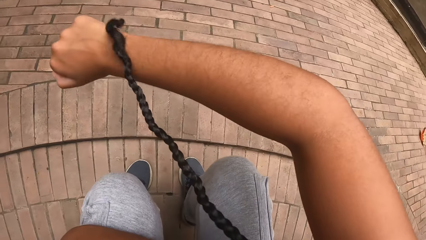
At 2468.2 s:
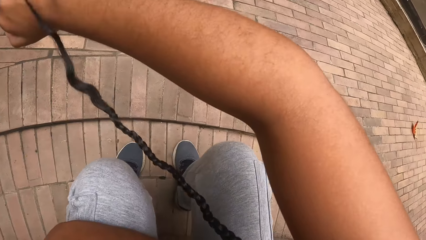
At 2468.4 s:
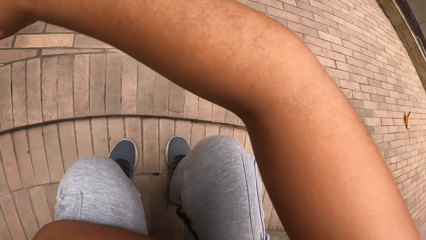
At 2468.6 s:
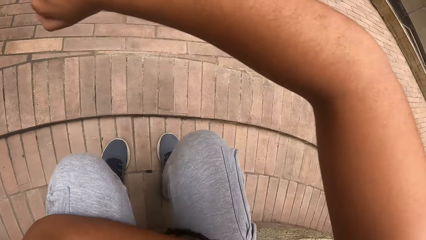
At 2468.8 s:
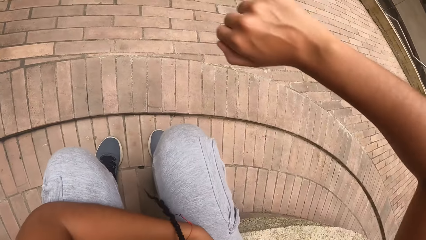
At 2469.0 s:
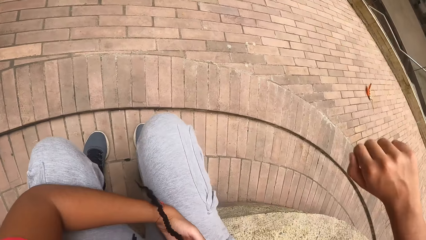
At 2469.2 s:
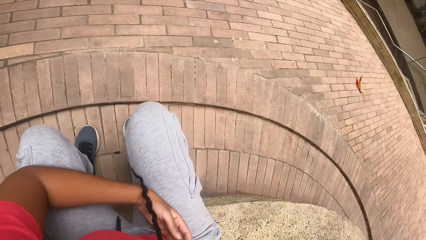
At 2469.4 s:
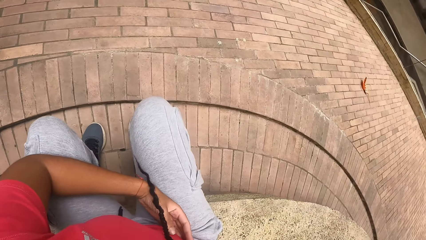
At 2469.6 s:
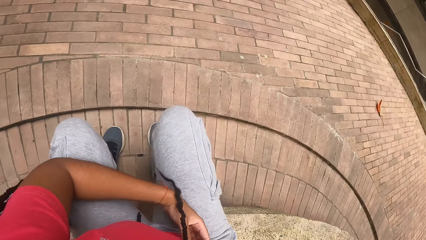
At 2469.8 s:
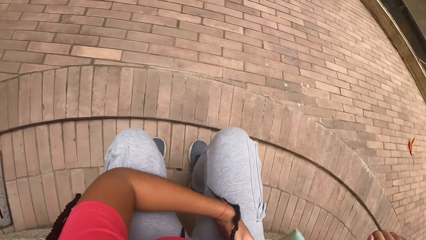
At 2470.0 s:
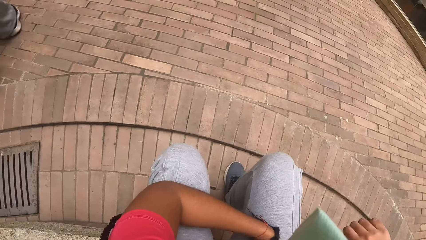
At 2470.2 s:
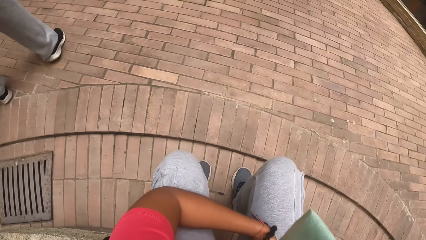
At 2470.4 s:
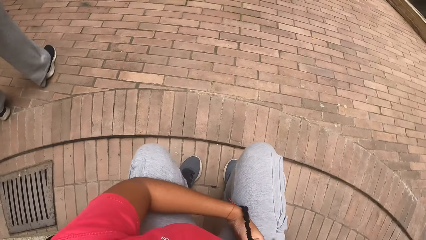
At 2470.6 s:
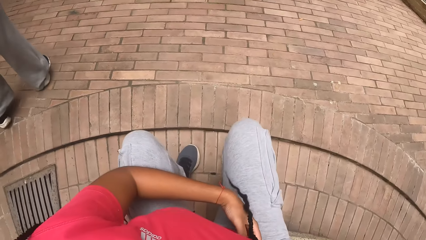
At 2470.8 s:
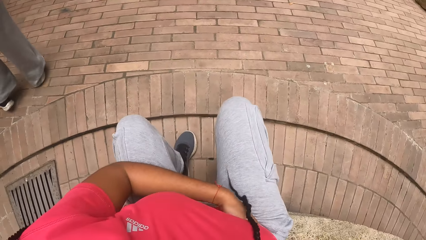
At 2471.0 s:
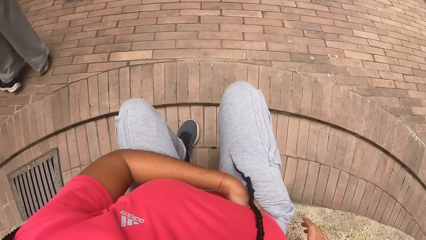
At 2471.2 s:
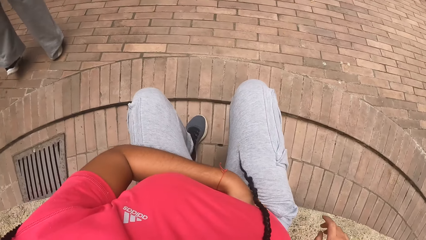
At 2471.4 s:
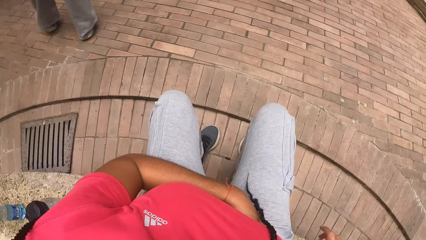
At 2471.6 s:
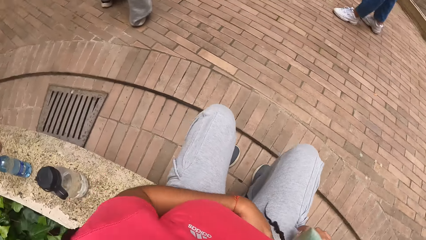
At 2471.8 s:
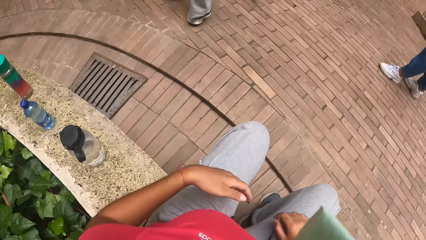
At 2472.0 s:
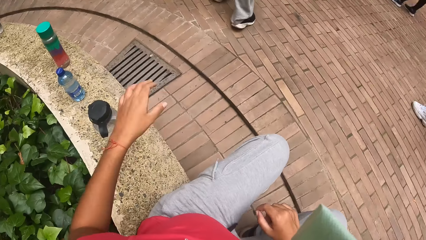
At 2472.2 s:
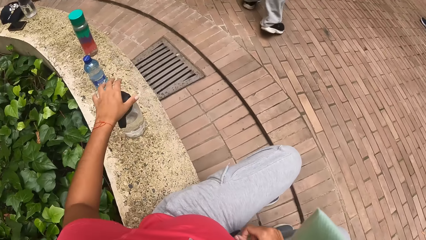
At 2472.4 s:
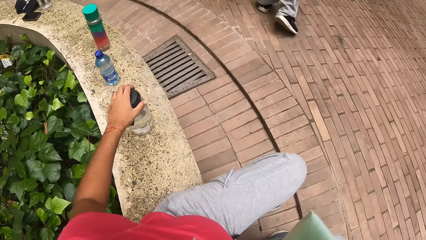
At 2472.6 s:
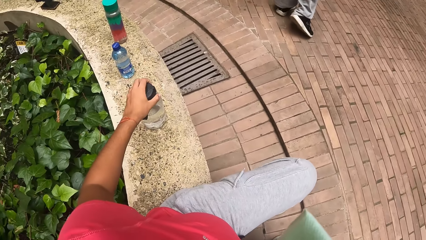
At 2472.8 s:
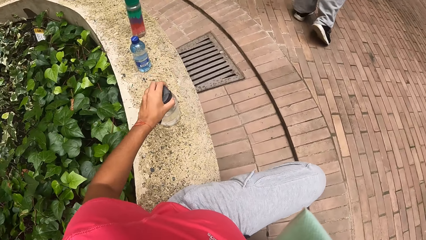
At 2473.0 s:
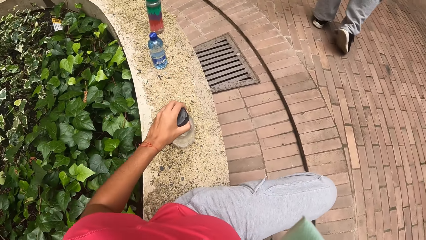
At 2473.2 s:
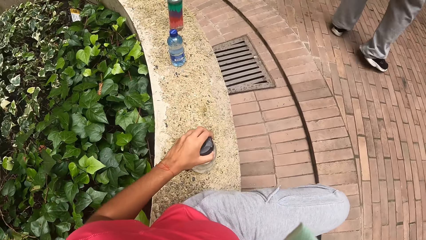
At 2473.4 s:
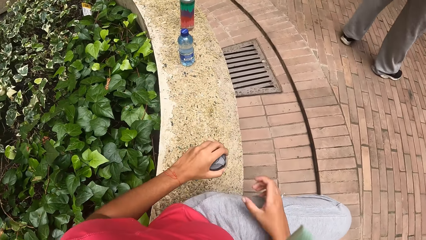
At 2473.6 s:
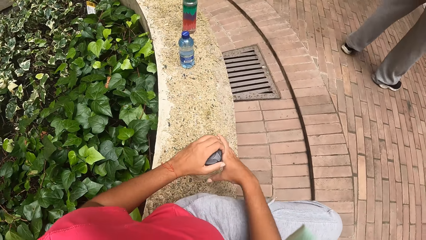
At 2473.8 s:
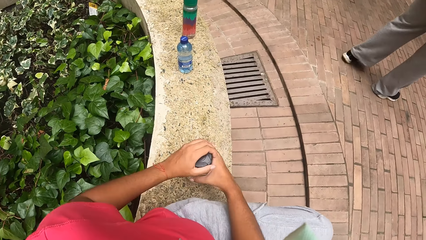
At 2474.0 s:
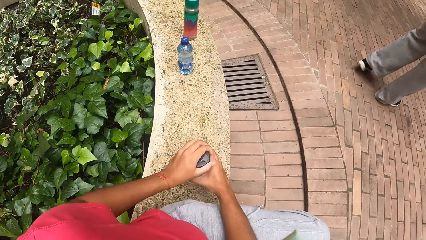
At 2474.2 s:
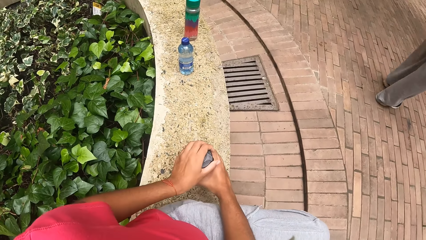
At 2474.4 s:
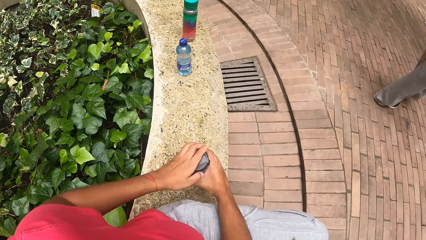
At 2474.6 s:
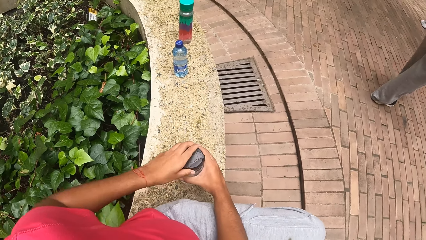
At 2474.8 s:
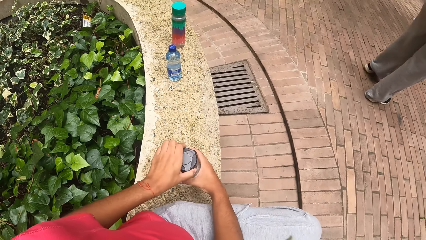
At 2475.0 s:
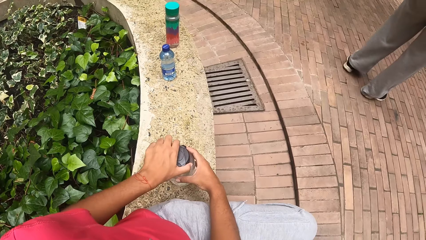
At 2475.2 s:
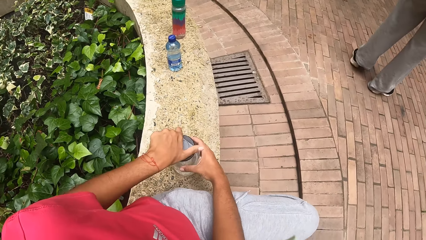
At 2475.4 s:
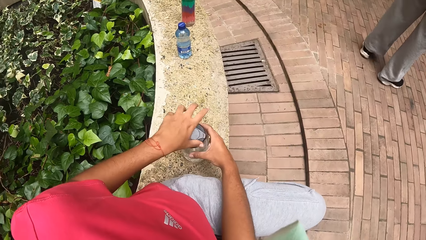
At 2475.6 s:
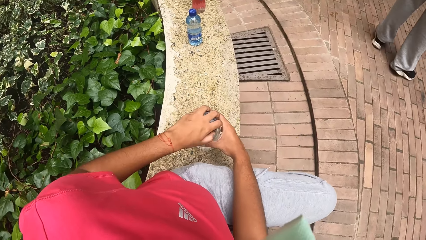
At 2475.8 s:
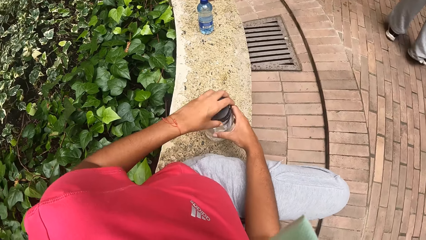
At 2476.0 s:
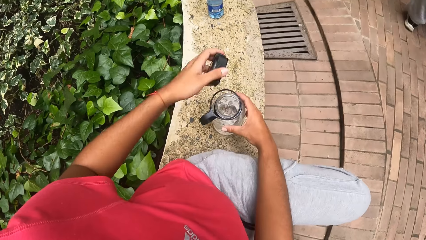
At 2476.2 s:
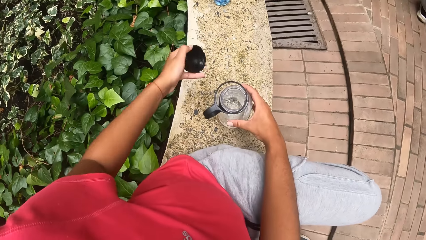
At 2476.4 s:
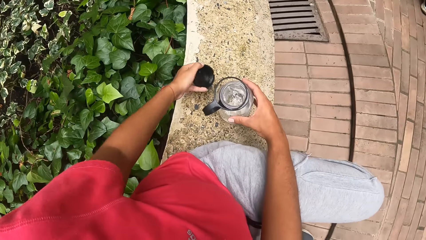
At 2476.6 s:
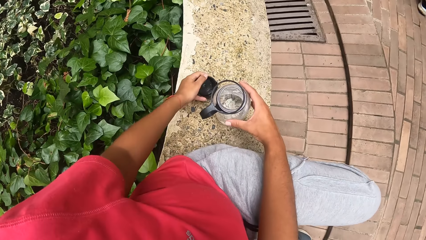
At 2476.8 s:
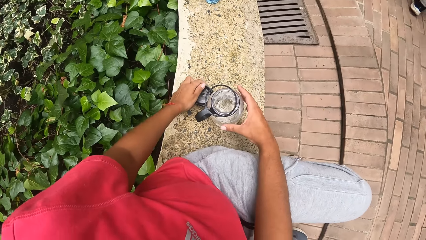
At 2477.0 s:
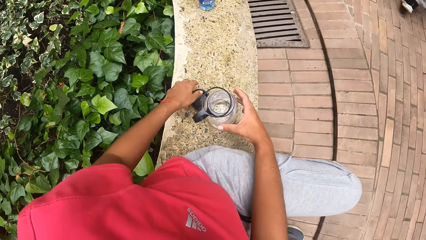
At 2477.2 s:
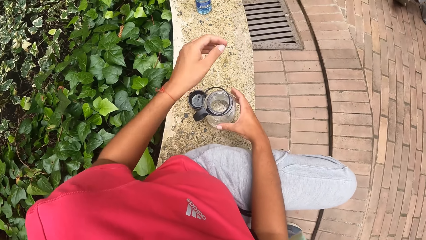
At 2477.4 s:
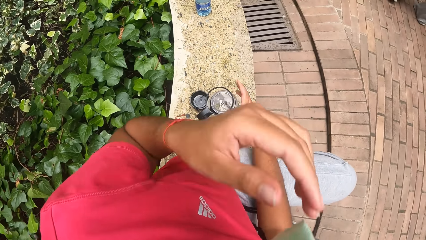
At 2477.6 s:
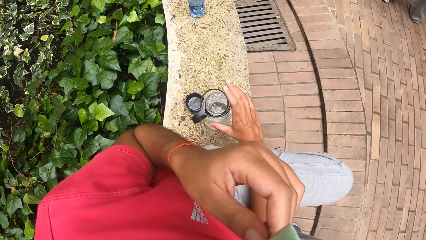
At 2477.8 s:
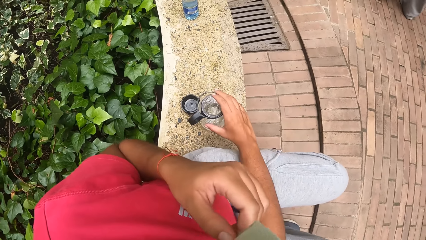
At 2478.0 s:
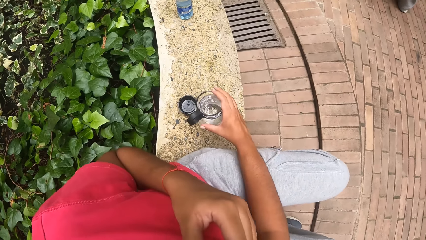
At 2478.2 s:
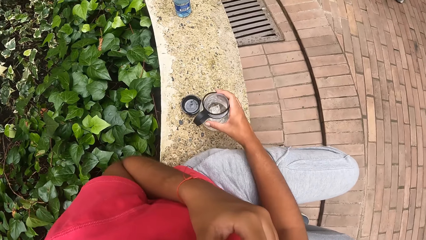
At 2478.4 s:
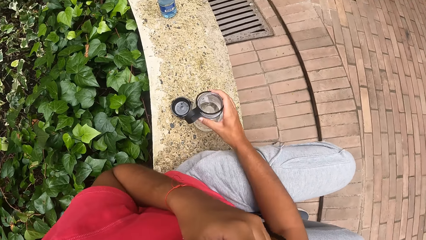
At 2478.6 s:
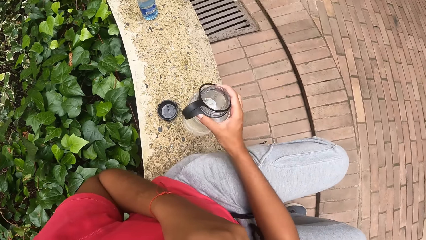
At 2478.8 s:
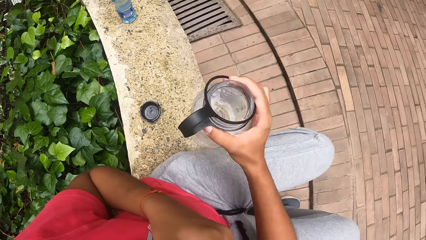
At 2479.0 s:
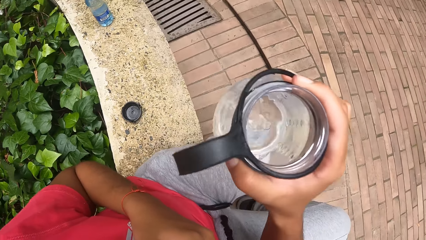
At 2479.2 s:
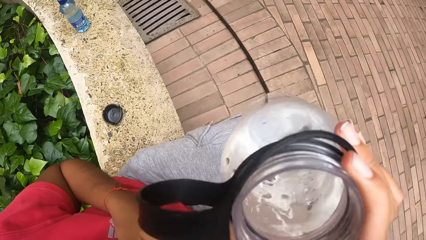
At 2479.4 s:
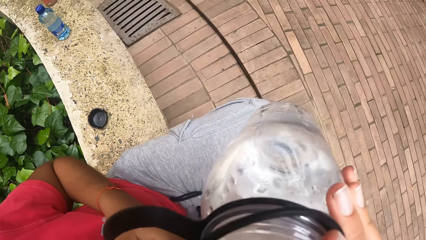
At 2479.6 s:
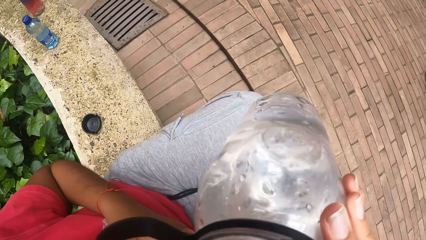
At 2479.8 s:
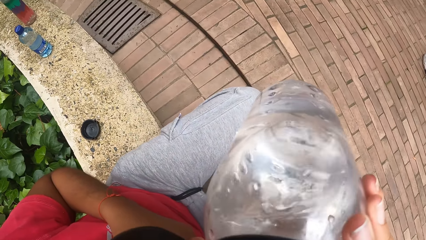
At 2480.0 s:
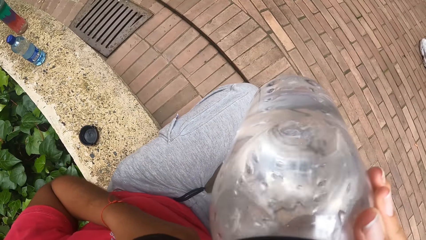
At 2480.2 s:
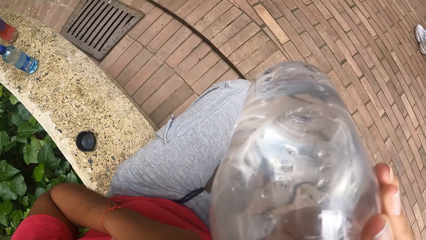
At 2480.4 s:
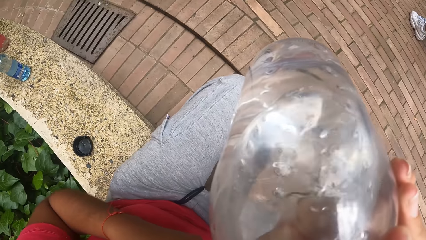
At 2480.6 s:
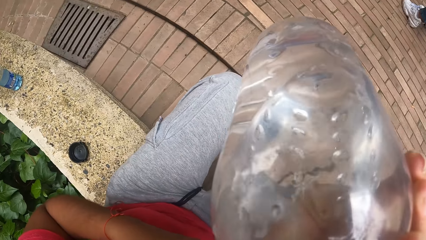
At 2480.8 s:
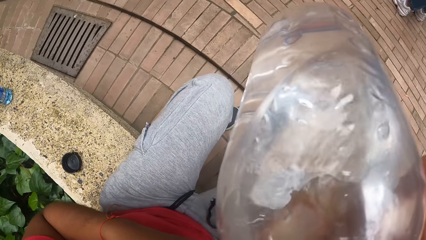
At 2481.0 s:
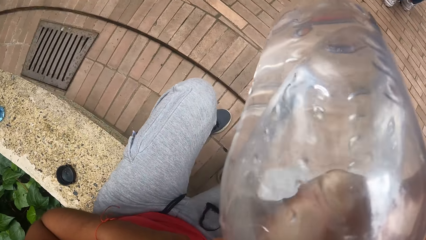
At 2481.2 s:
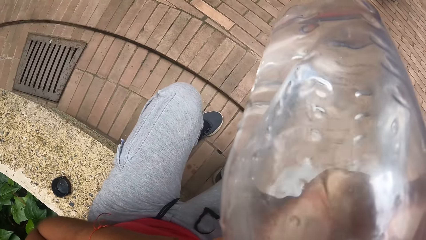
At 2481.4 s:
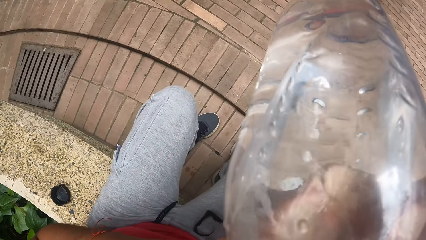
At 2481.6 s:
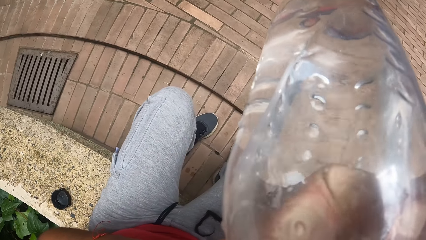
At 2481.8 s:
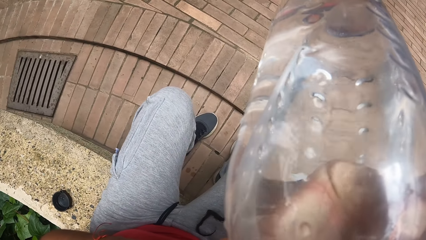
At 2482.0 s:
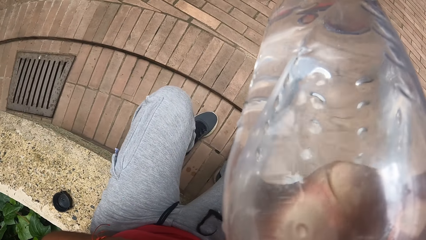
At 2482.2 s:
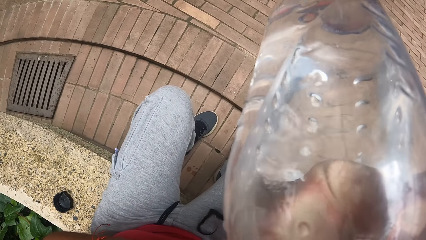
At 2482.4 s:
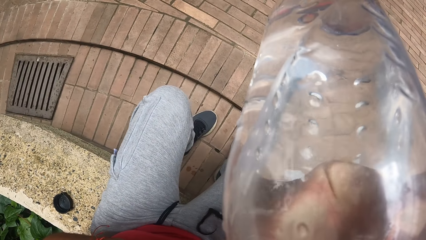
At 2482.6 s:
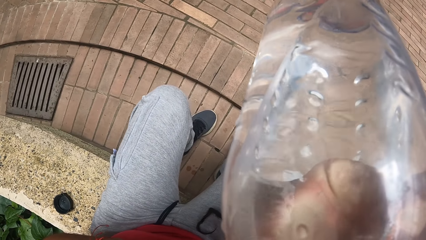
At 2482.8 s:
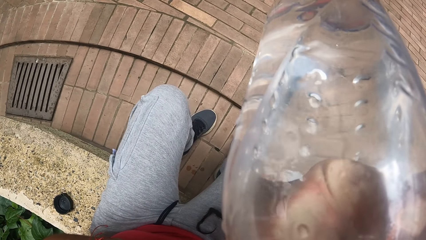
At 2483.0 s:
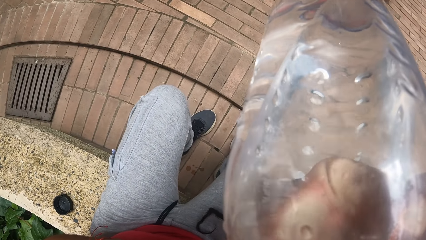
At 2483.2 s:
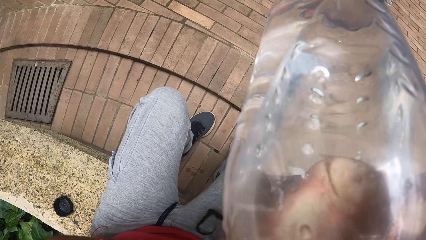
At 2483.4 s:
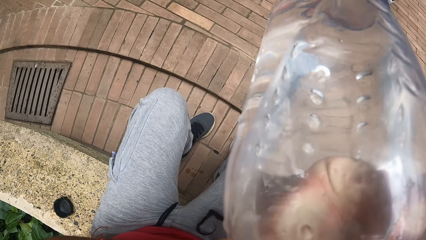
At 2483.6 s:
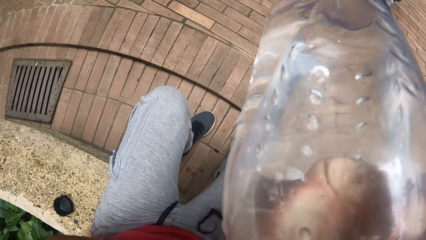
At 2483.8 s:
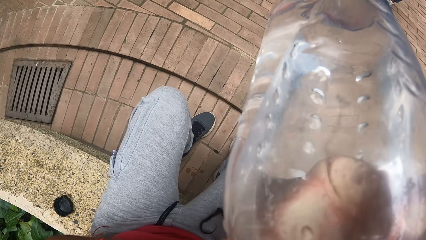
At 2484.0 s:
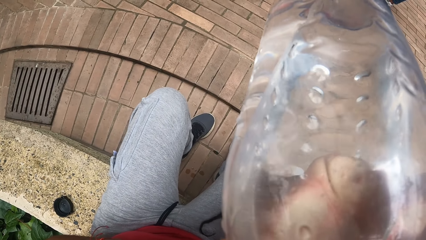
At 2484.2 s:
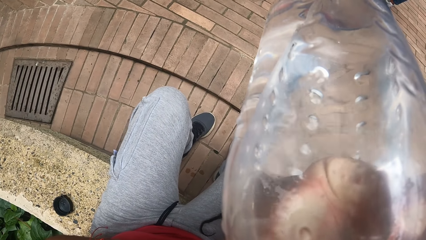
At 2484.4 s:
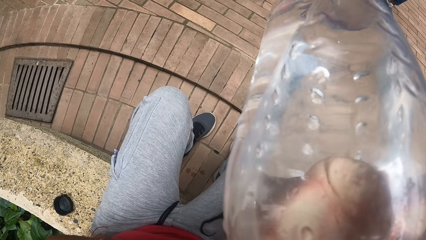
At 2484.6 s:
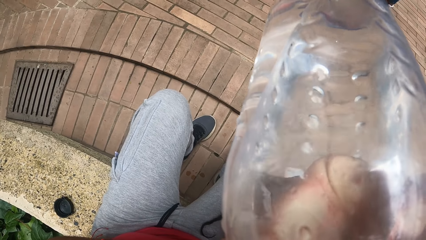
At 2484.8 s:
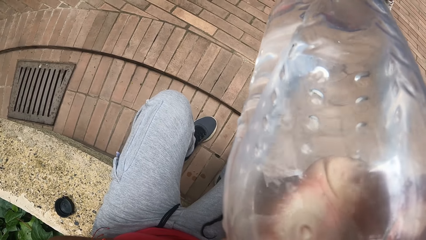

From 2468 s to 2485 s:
The camera wearer stretches her hands. She touches the water bottle. She moves the water bottle towards her with her left hand. She opens the water bottle with her hands. She drops the water bottle lid or bottle top on the pavement or cemented block with her left hand. She pulls down a face mask with her left hand. She picks up the bottle top on top of the cemented block. She drinks from the water bottle in her right hand.
